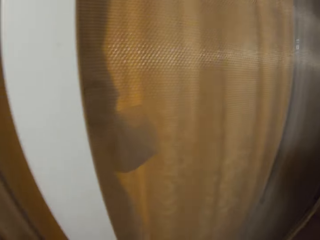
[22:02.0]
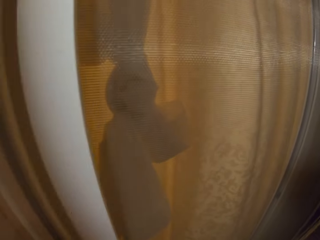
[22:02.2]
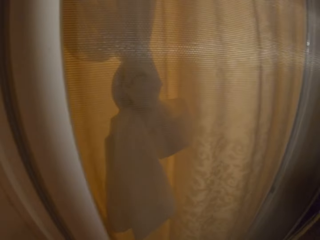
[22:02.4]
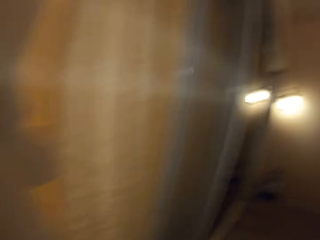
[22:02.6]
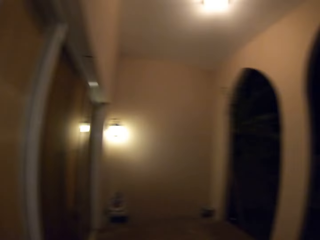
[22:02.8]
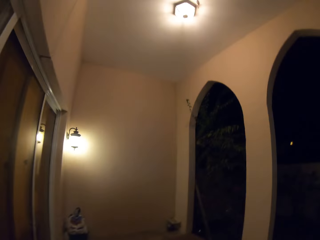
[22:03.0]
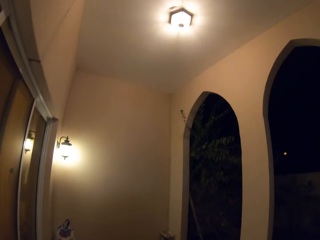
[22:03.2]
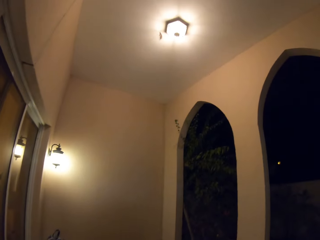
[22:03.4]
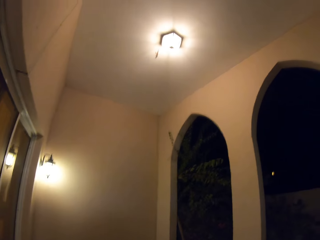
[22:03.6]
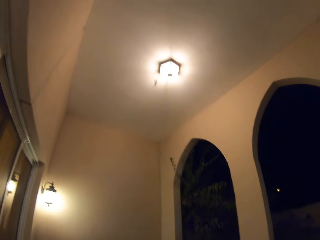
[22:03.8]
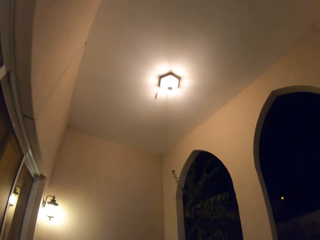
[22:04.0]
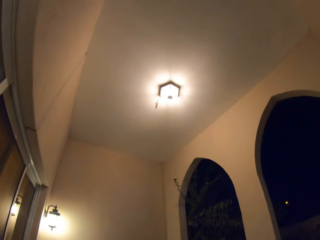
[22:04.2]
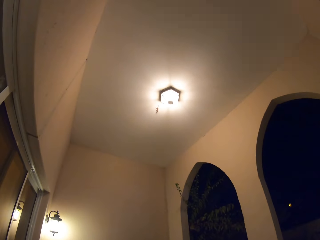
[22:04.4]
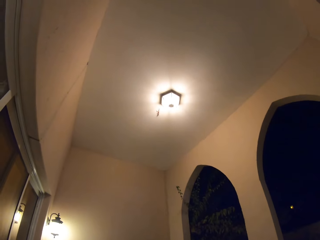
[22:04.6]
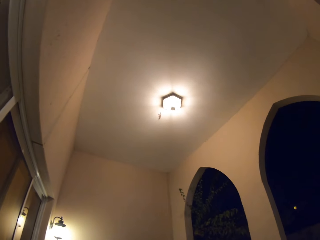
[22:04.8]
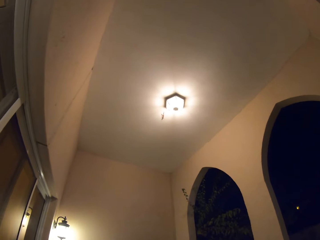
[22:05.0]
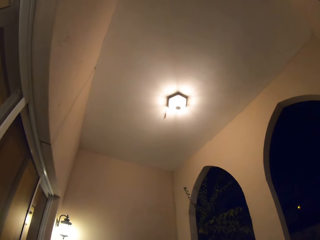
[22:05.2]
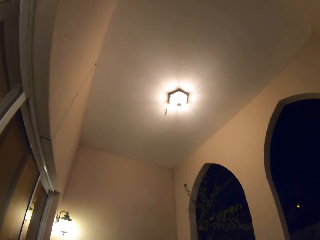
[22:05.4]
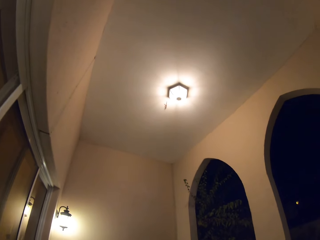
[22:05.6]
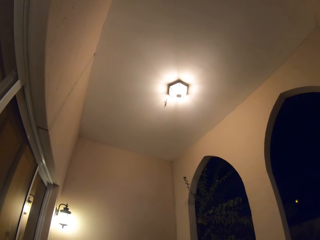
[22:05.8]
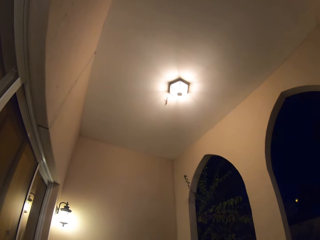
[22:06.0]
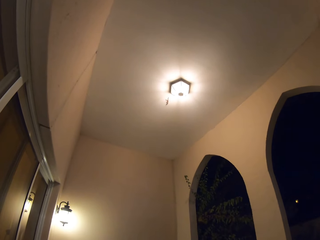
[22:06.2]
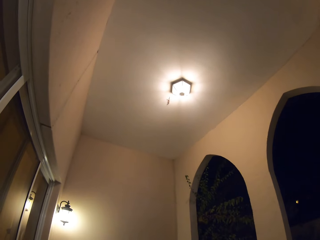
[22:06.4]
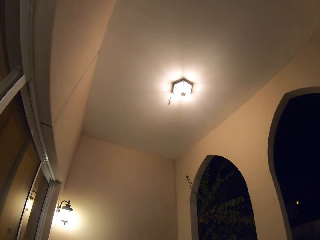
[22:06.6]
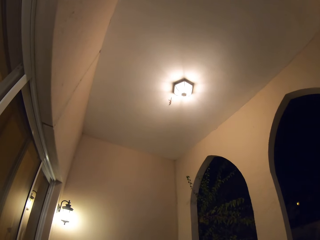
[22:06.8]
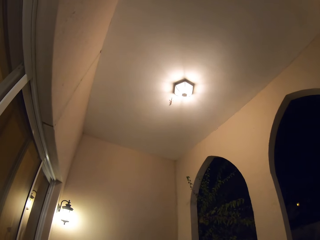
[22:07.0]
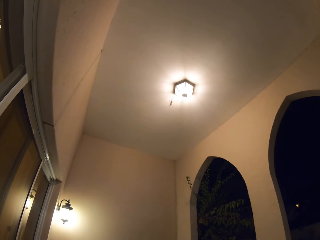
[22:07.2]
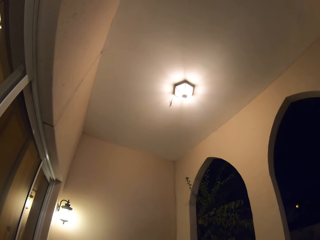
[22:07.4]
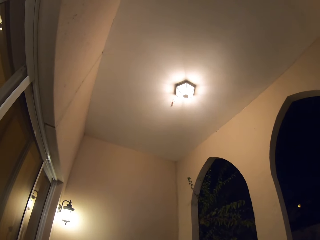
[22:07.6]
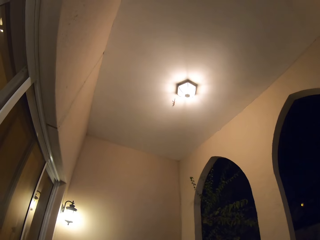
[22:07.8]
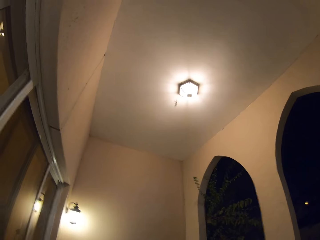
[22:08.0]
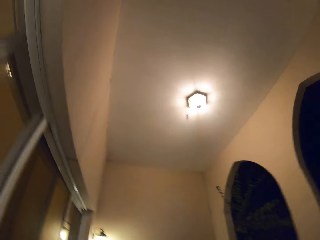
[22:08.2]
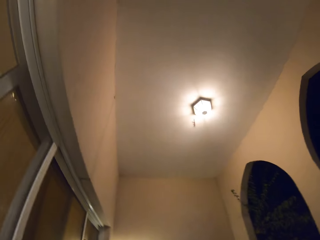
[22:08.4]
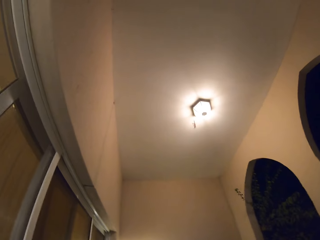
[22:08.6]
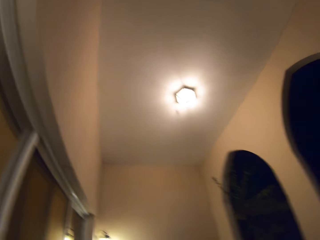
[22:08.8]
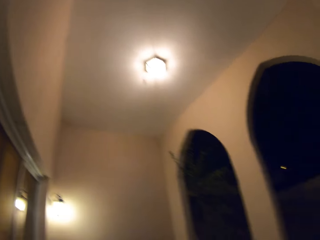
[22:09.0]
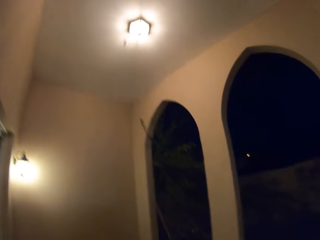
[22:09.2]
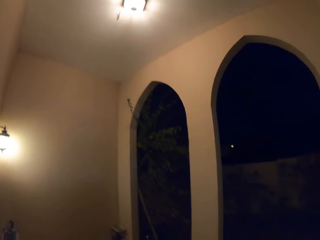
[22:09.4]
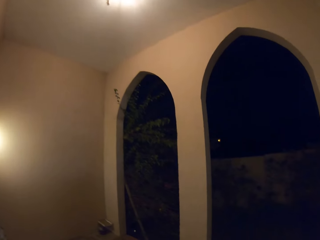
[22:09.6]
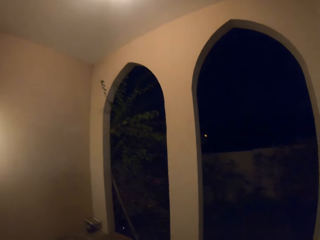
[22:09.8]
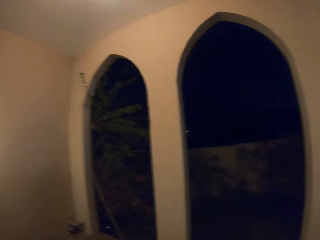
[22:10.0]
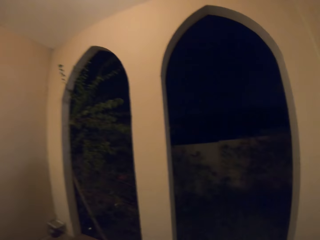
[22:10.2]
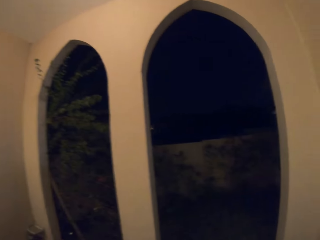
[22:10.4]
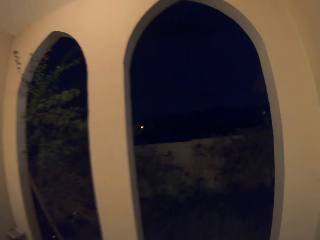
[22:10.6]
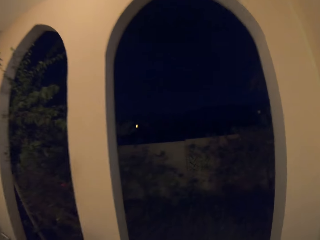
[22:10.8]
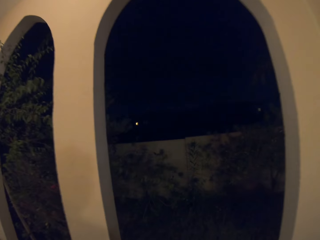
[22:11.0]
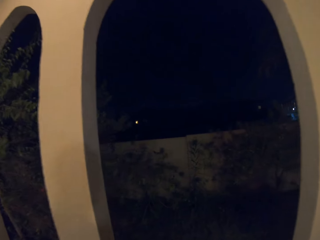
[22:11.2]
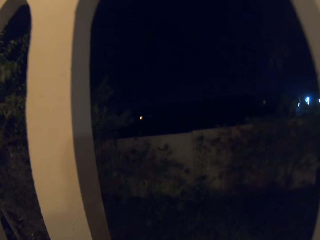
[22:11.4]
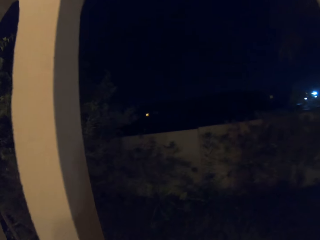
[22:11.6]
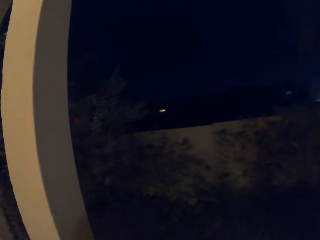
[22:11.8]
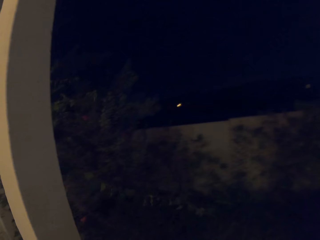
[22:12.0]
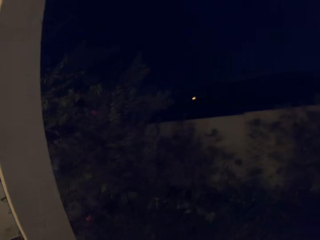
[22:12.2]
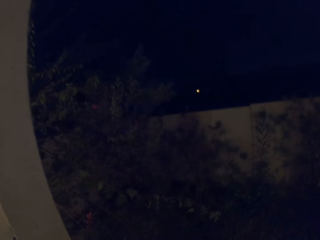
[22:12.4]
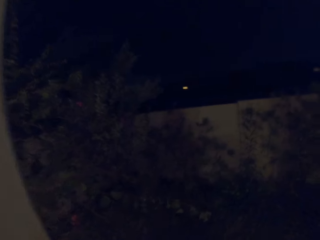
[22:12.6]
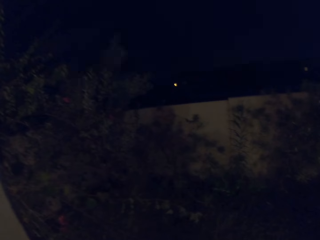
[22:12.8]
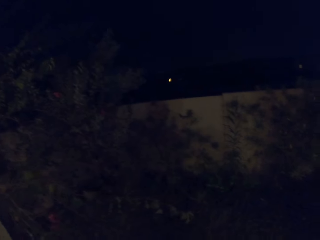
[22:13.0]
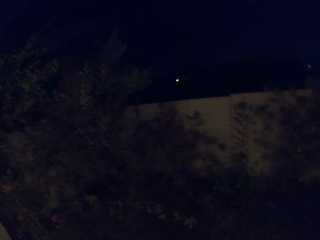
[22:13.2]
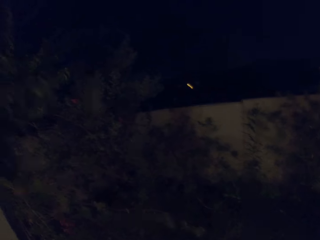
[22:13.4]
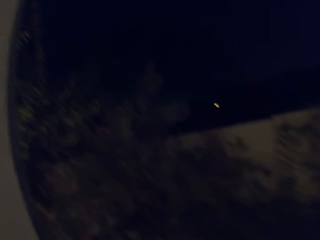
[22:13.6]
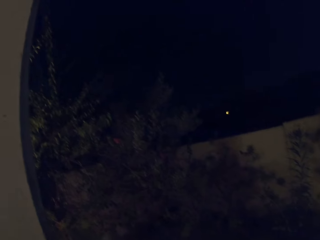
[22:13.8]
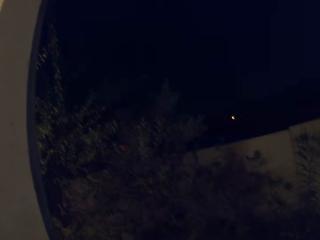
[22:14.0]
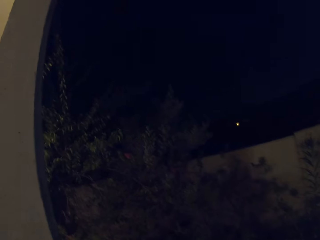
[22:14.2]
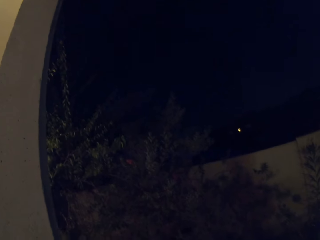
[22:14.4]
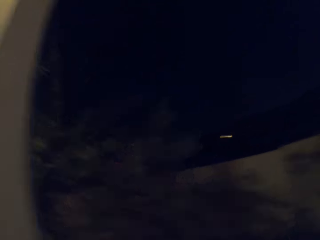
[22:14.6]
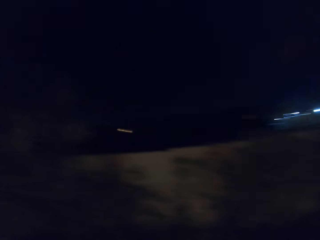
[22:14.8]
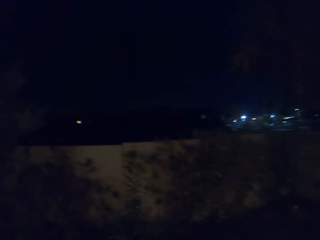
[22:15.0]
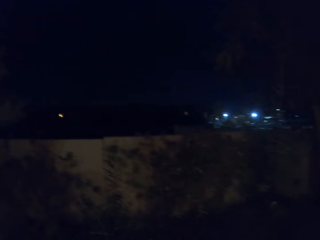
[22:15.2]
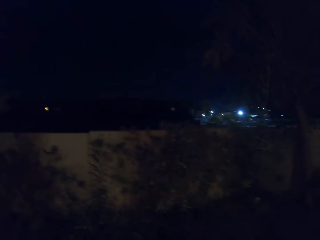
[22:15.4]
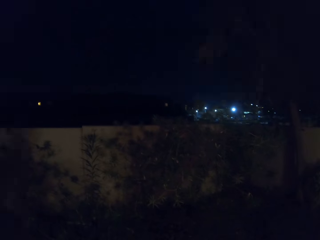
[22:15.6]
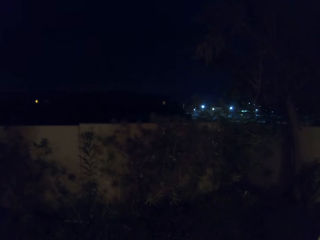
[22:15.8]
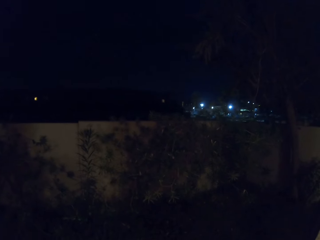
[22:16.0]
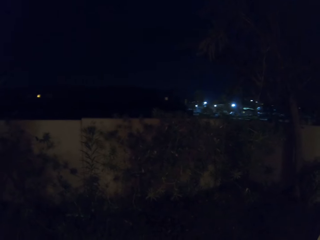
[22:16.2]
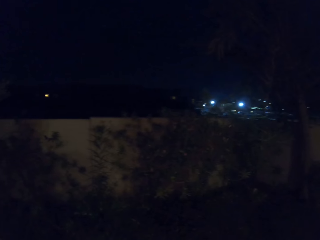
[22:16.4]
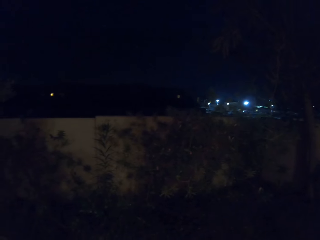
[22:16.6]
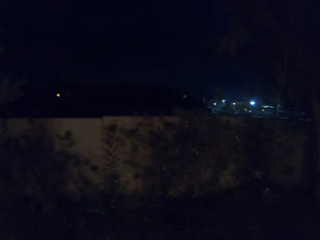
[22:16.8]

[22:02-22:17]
The camera wearer looks around. They walk and look around.

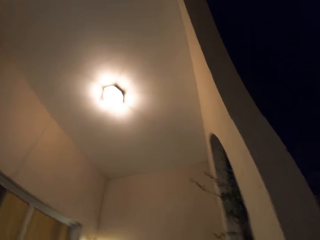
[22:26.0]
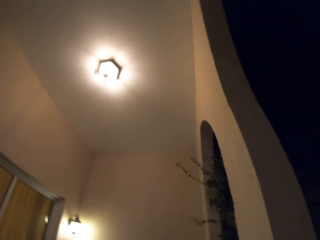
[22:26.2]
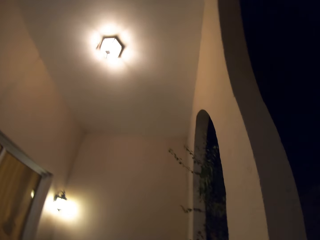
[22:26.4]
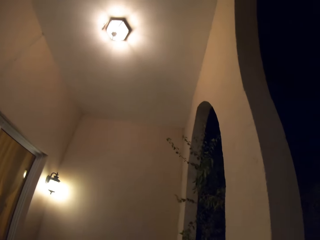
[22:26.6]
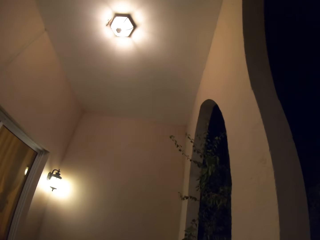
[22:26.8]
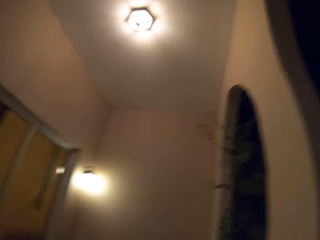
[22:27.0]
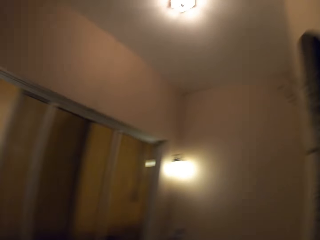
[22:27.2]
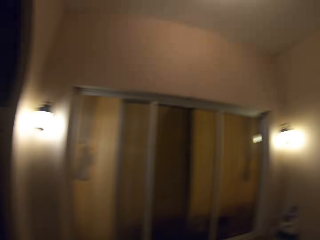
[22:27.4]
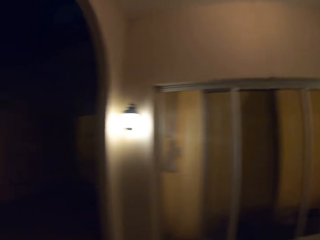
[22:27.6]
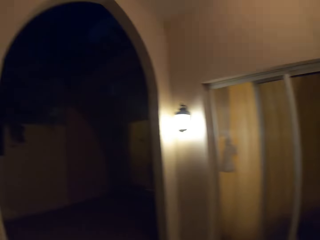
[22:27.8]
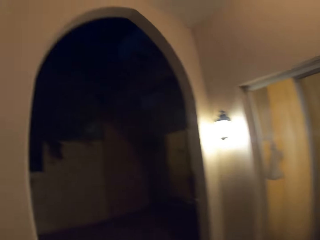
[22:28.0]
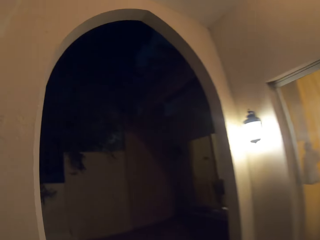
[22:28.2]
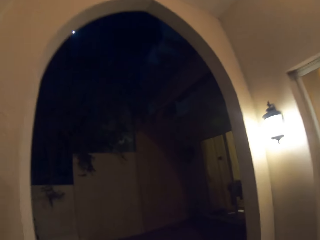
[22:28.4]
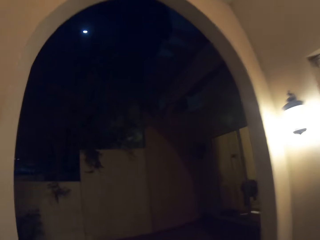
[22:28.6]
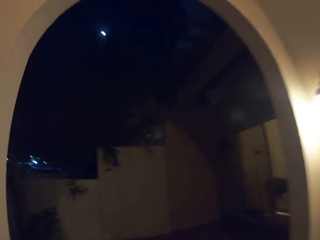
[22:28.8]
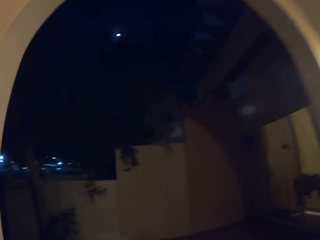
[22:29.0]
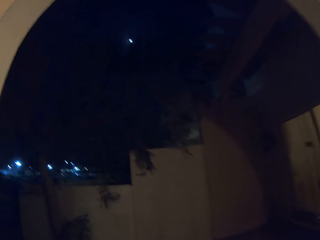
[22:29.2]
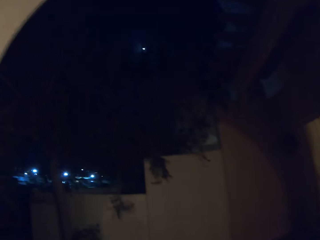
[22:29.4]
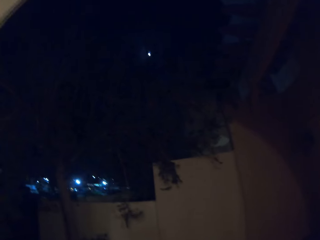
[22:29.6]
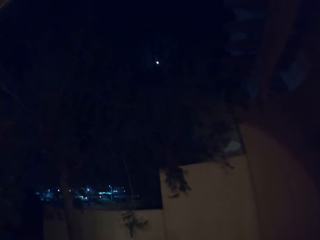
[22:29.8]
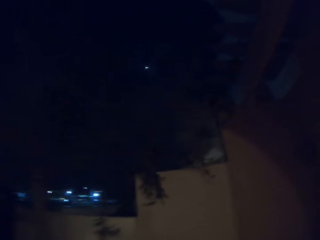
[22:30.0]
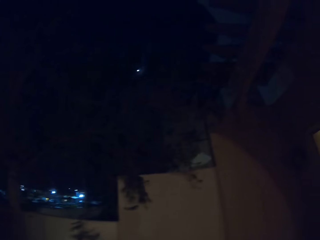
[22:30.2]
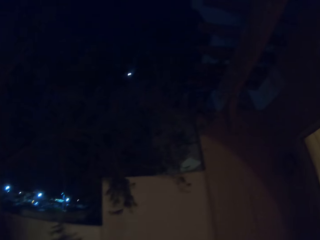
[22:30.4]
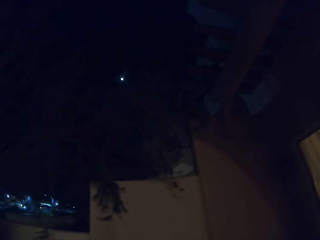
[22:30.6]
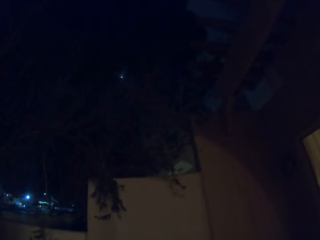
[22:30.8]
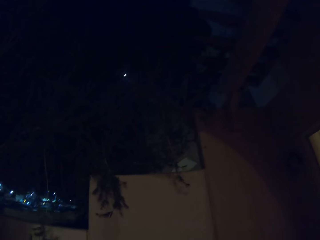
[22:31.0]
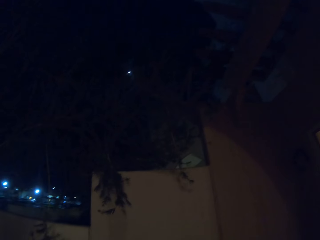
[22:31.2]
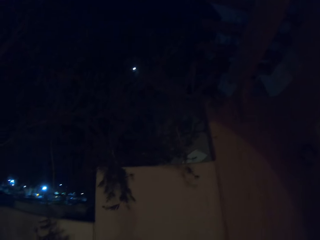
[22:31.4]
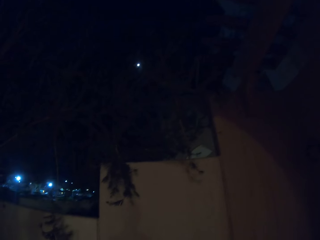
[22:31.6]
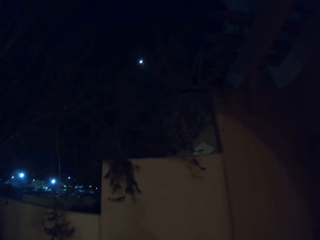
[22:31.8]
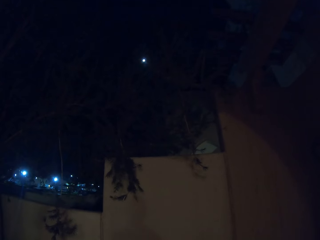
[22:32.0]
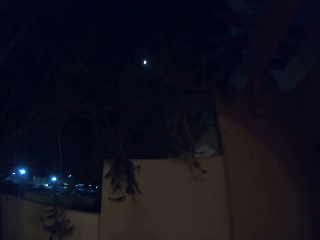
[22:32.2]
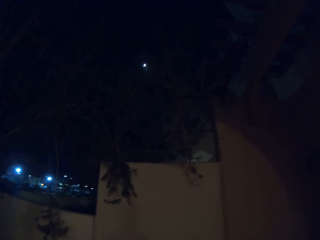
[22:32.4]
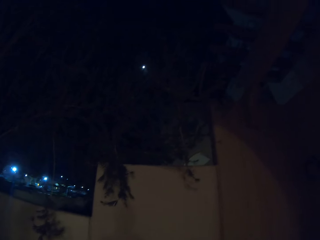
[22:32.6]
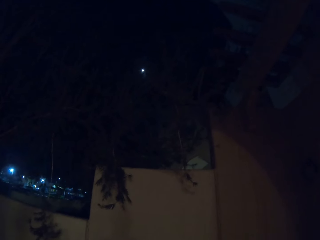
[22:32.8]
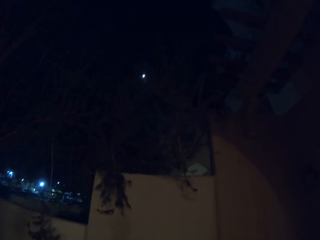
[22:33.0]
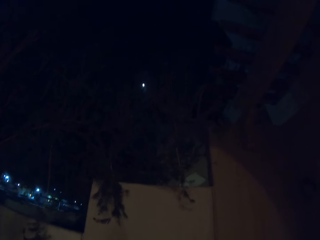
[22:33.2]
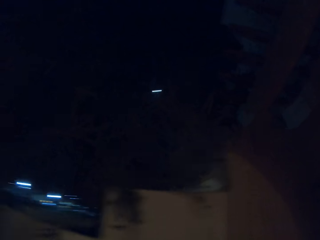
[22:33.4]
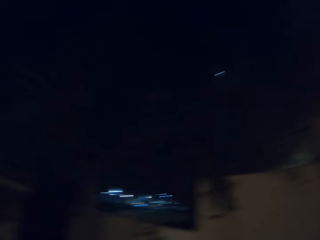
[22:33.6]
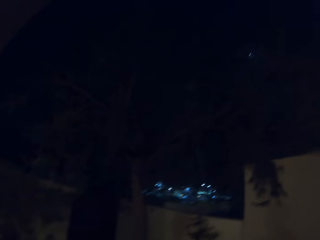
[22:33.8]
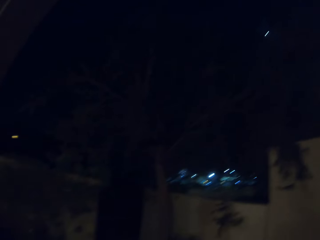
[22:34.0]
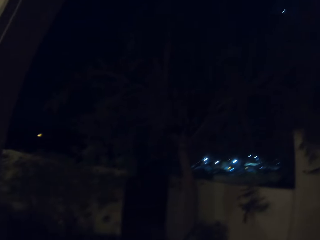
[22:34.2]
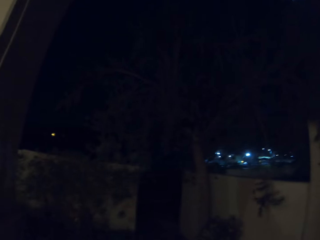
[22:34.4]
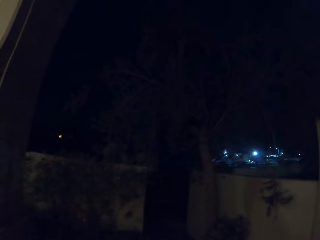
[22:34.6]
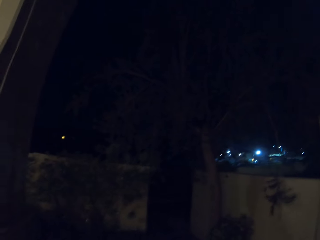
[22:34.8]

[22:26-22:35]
The camera wearer walks, speaks, and looks around.
